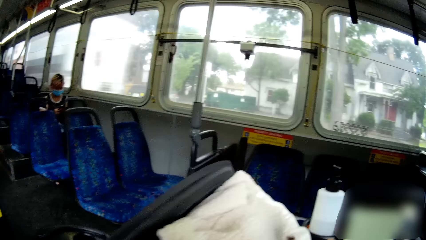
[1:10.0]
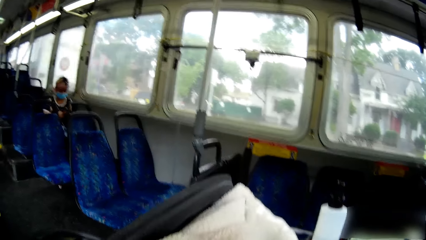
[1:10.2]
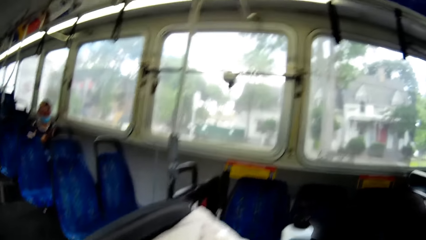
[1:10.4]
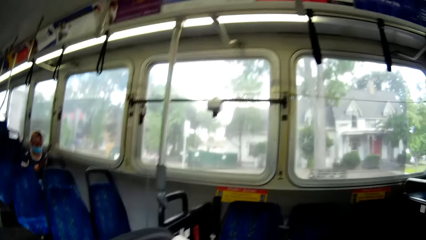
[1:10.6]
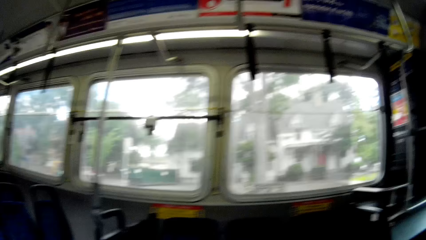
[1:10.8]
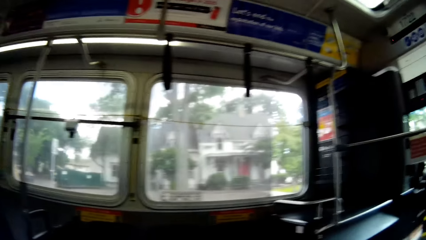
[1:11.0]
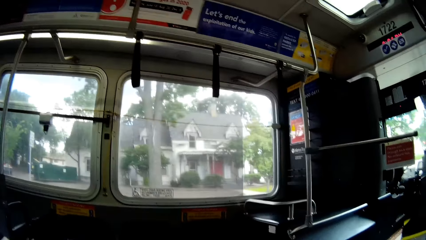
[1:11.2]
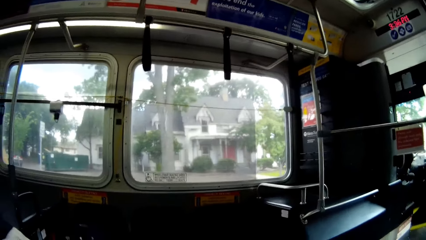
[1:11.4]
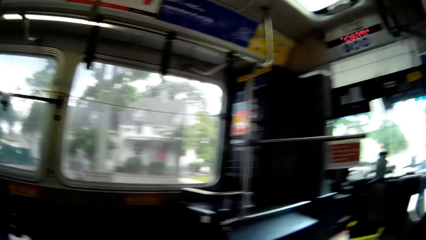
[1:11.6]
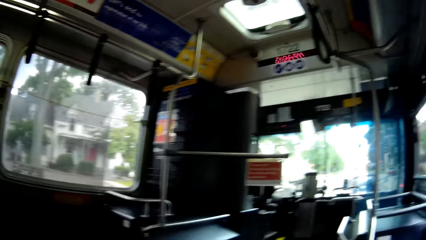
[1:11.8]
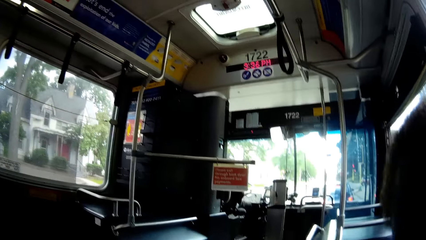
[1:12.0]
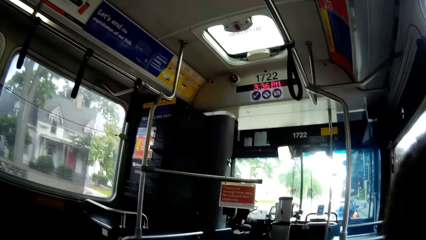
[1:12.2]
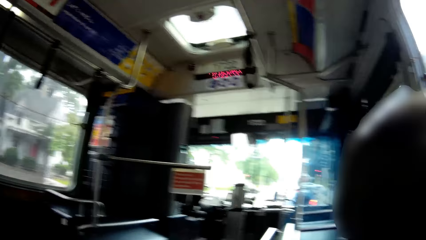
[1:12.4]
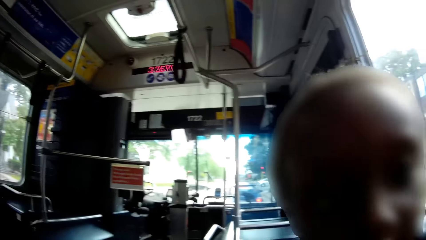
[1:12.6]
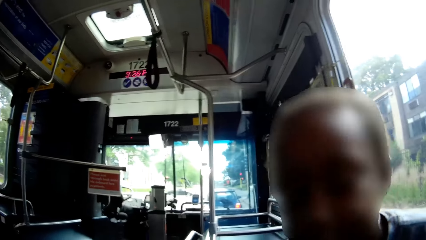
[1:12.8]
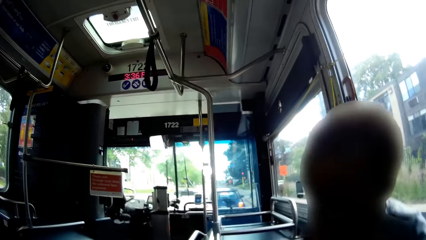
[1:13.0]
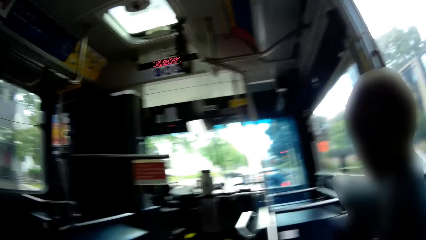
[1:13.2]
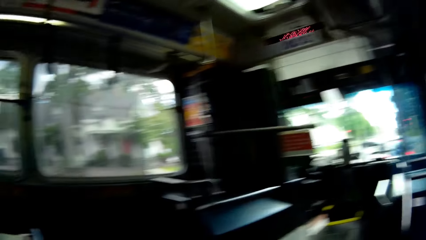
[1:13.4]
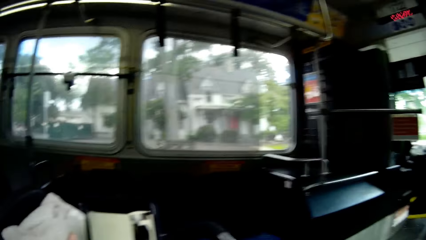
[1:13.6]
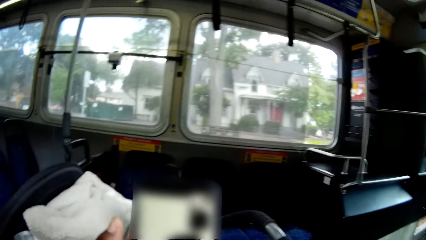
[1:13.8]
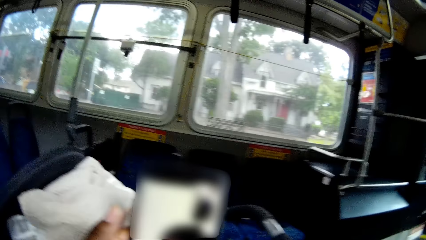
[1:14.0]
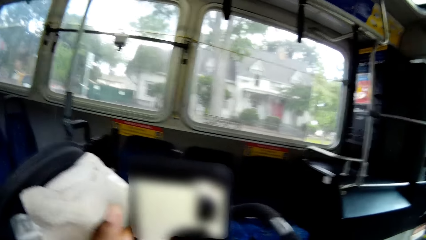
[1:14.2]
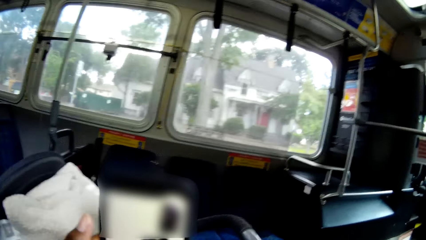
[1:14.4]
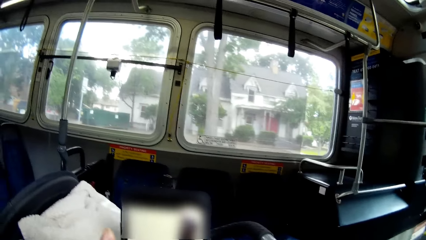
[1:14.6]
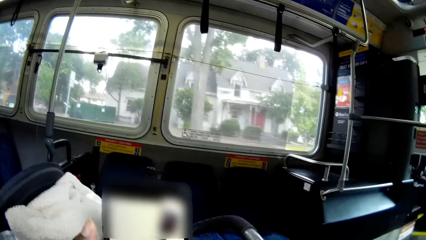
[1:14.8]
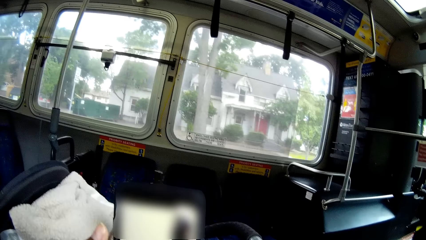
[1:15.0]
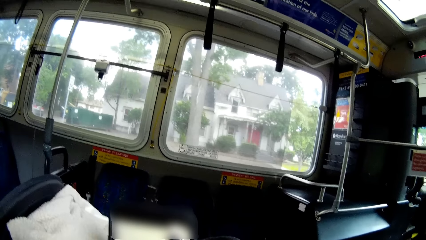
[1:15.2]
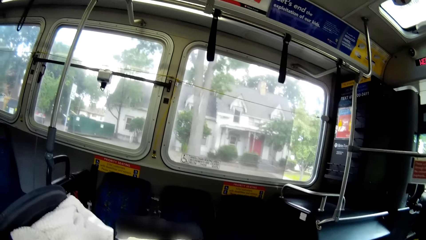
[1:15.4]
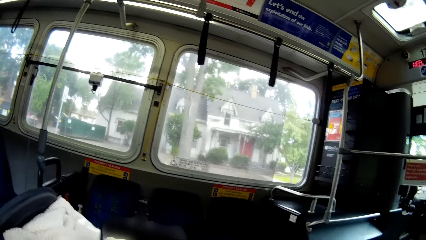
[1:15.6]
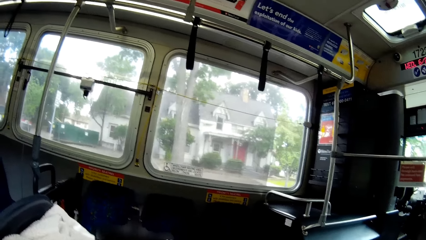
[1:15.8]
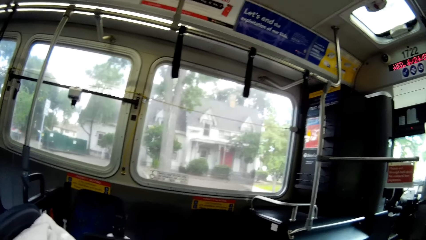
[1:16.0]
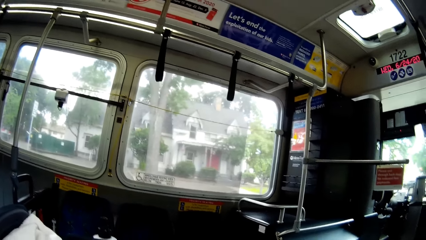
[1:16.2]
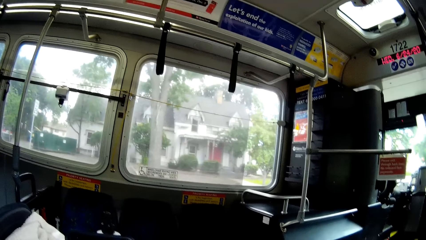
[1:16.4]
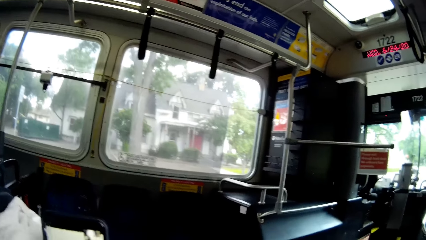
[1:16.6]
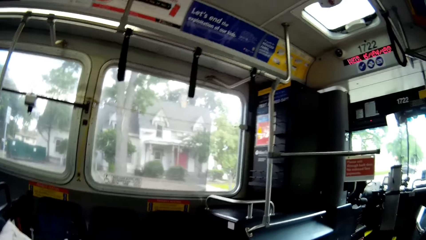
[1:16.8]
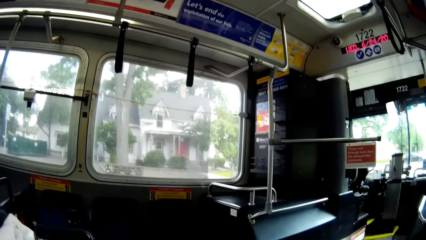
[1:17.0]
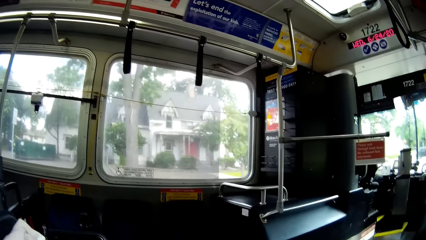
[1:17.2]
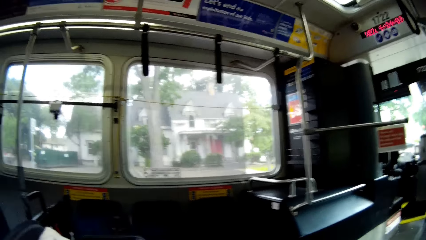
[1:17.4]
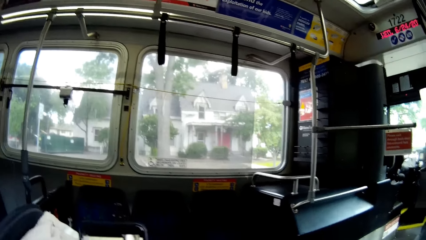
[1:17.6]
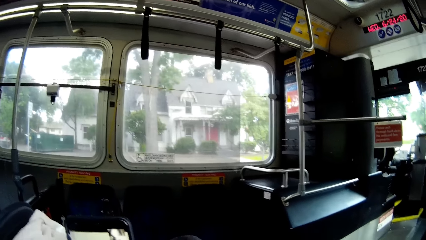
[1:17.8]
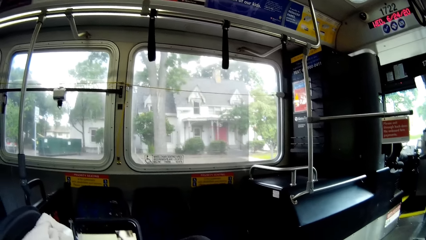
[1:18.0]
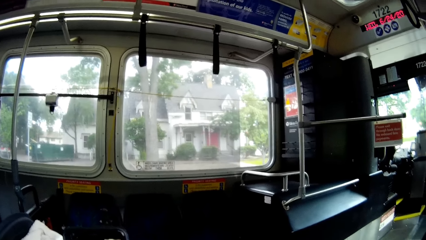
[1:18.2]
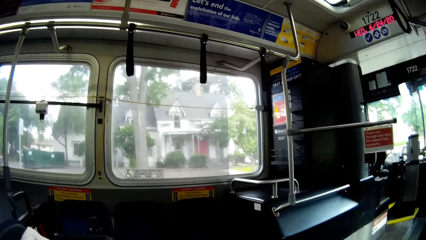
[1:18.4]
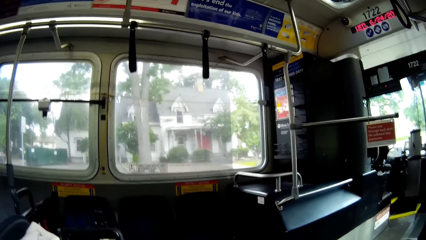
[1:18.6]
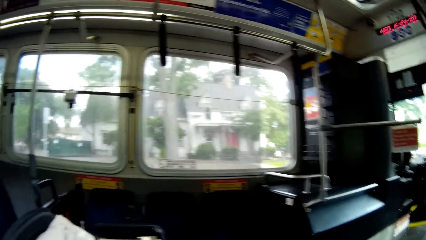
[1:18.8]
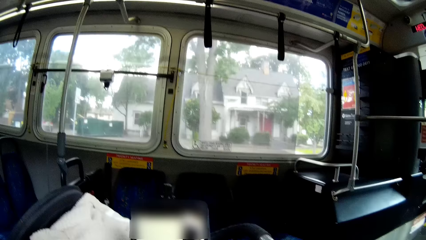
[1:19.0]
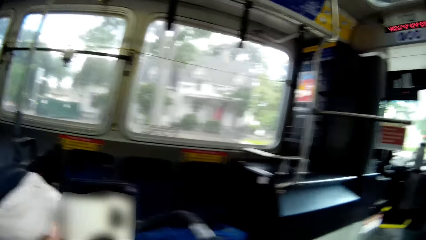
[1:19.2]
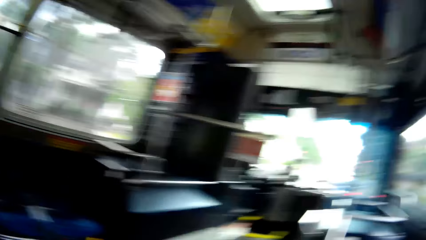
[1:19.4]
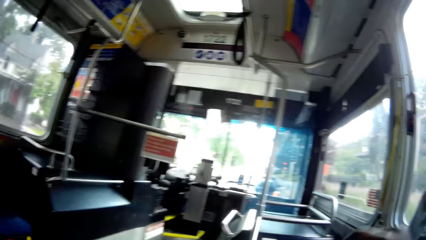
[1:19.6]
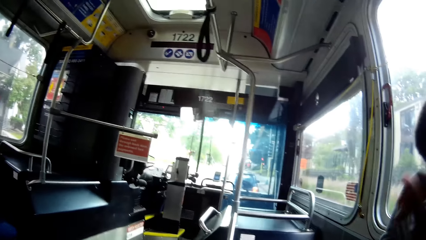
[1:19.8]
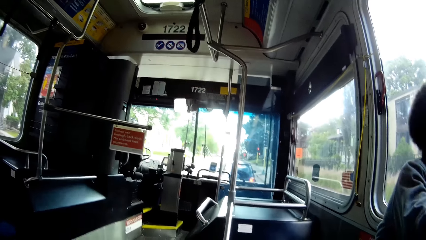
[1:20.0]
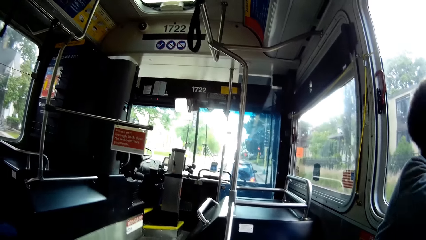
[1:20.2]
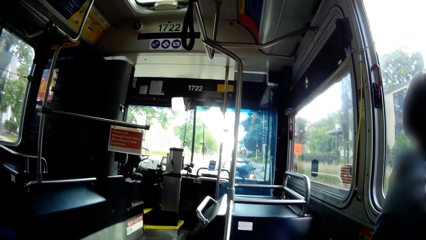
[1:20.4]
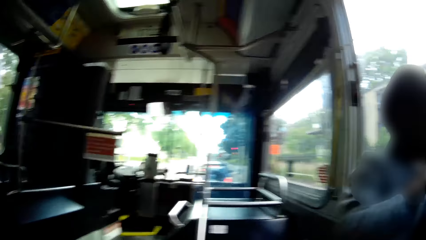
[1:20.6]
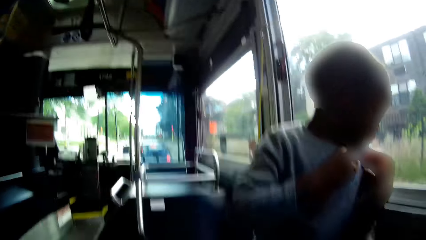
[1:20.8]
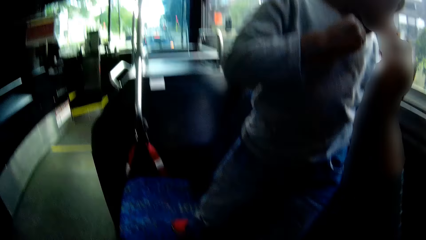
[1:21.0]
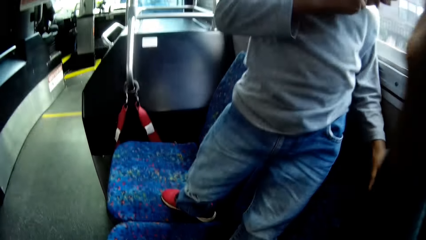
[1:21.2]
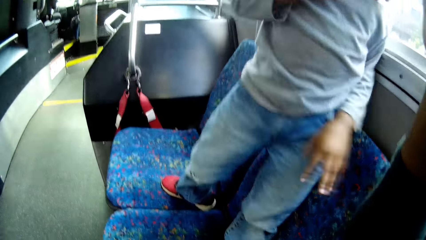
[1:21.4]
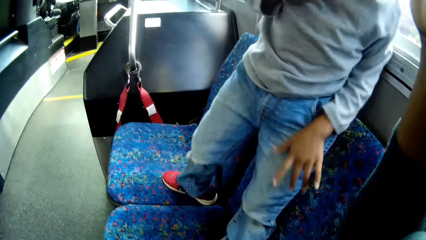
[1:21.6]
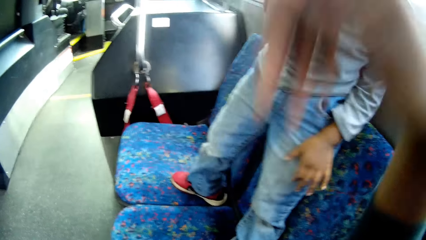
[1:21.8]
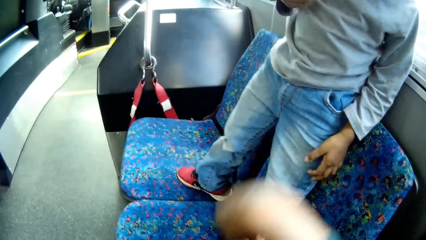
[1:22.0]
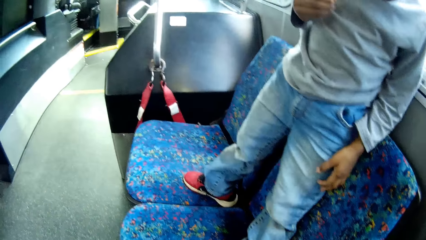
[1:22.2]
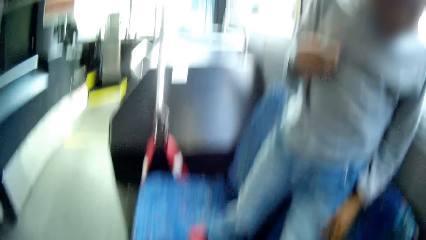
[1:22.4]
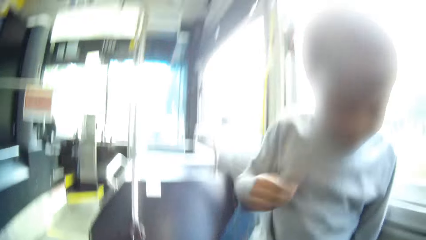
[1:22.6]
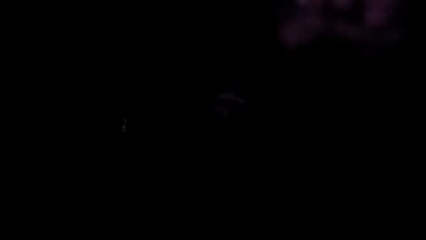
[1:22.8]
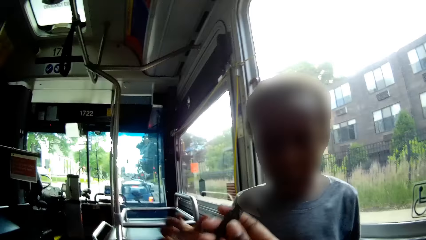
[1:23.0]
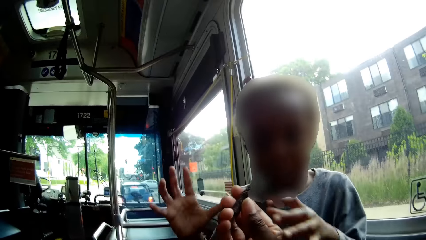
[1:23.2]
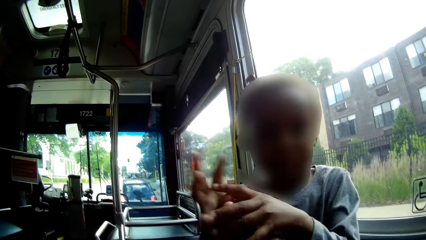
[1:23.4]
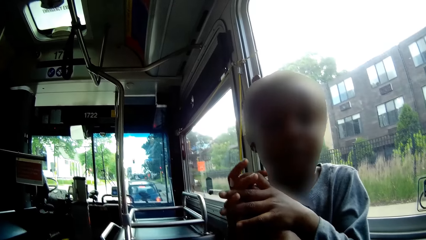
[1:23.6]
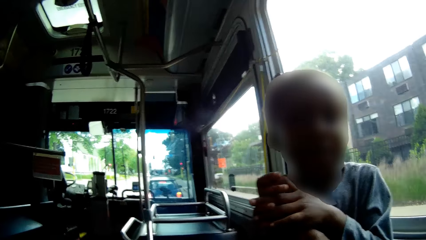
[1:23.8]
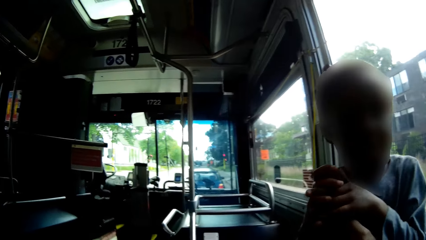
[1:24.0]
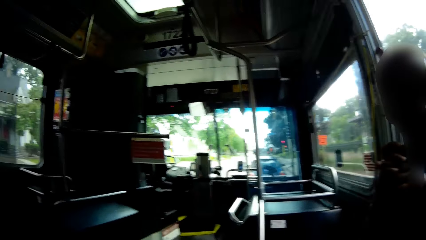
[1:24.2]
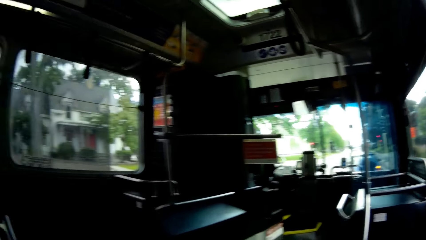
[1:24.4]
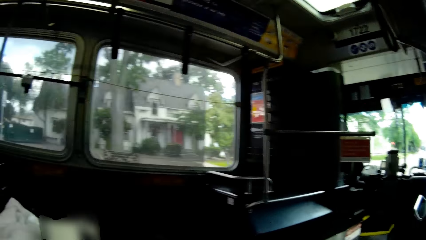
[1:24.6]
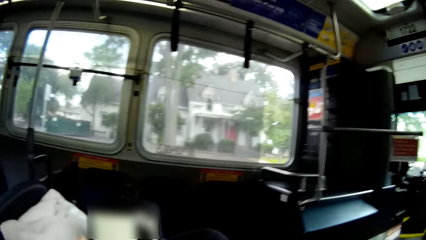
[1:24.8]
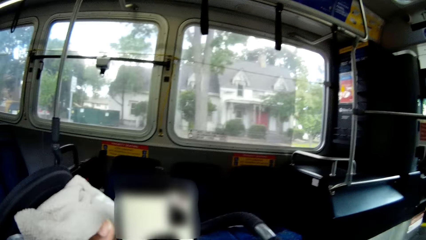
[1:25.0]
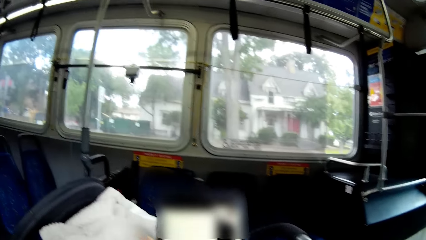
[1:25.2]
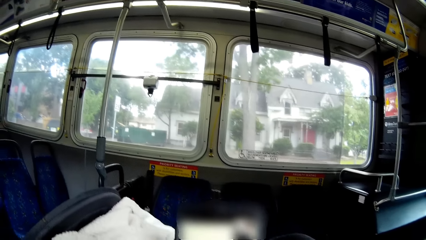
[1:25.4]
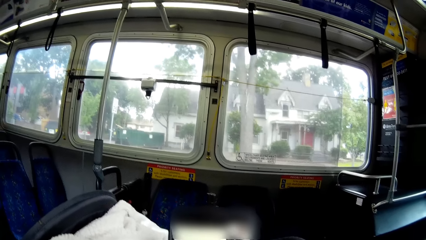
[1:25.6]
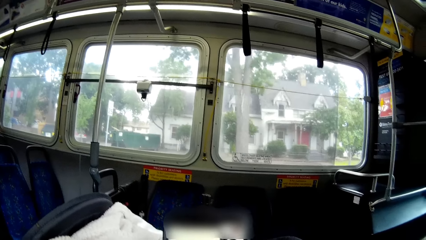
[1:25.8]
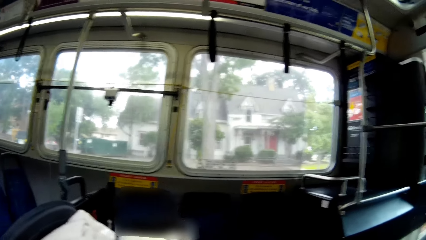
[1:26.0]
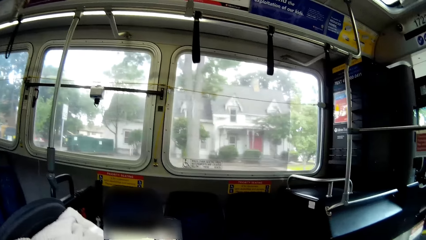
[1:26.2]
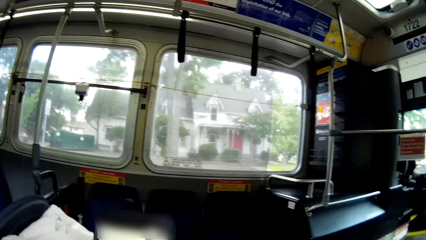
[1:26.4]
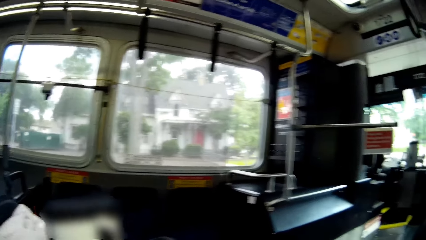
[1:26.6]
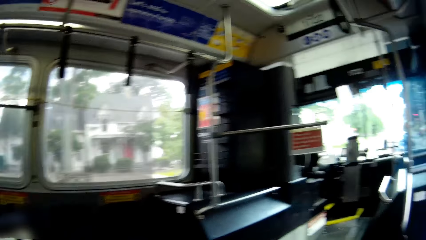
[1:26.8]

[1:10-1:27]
The boy plays in the bus. The camera wearer touches the boy with her right hand. She picks up a toy from a seat with her right hand. She interacts with the boy. The boy grabs the toy from the camera wearer with both hands.
